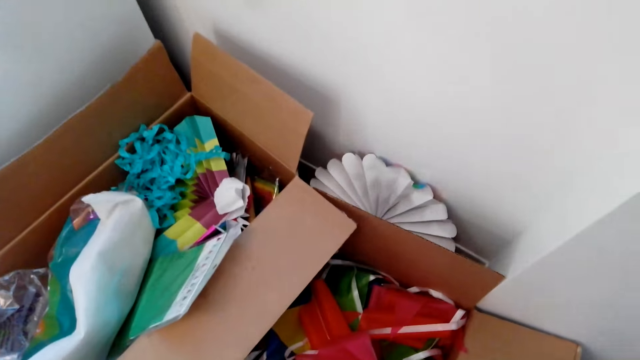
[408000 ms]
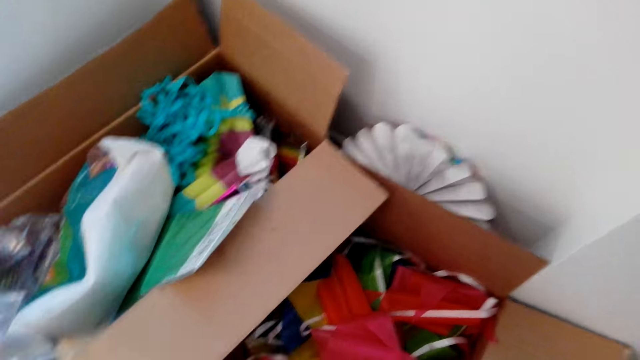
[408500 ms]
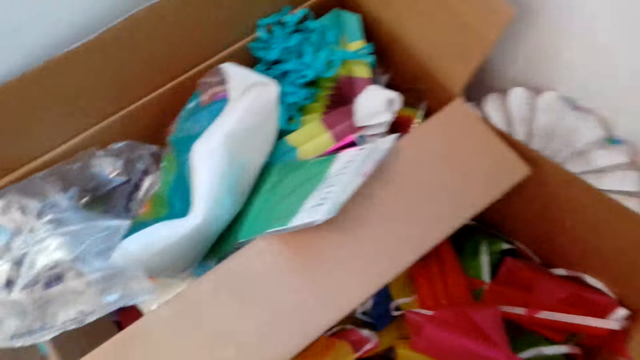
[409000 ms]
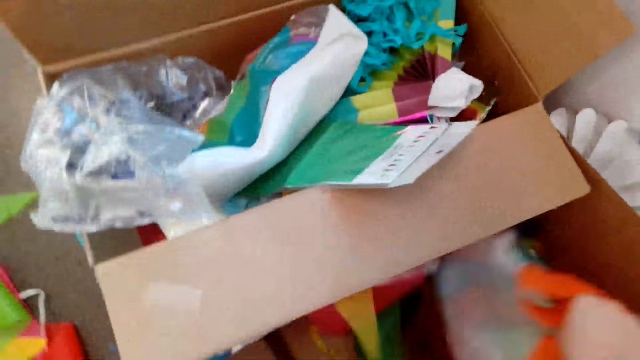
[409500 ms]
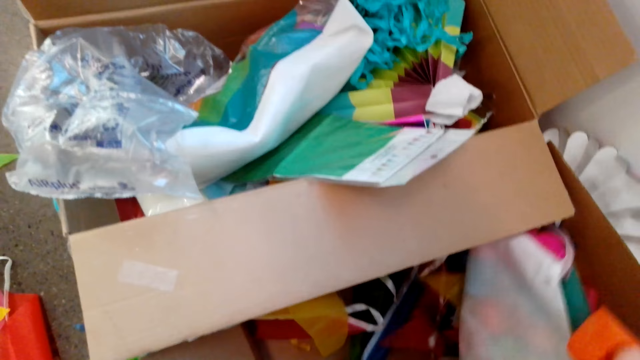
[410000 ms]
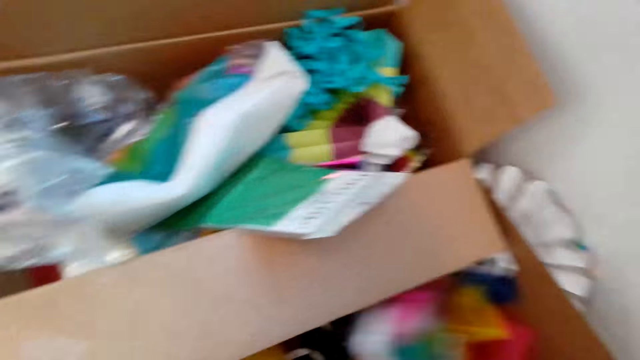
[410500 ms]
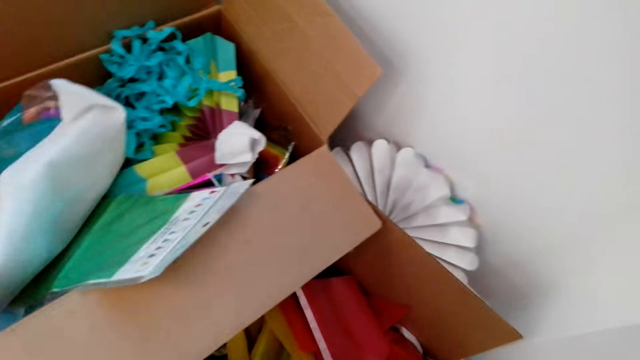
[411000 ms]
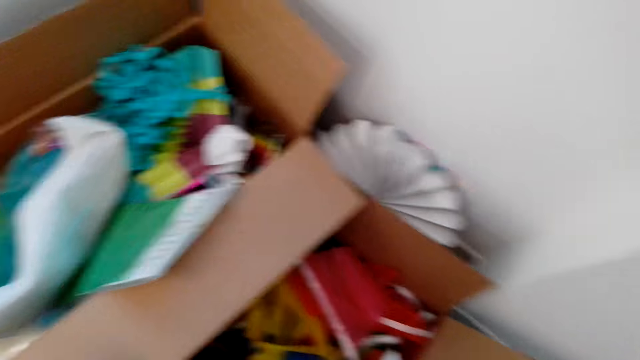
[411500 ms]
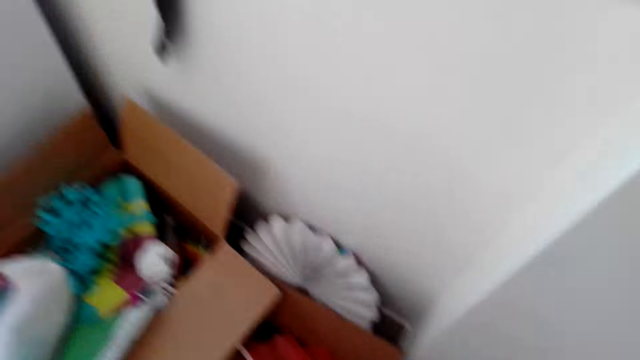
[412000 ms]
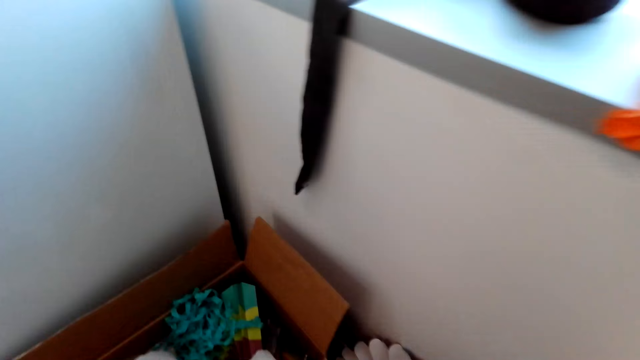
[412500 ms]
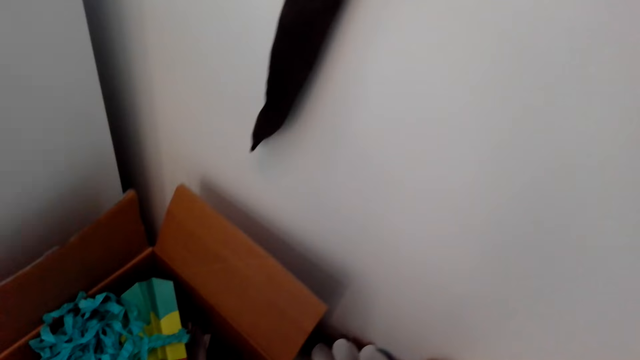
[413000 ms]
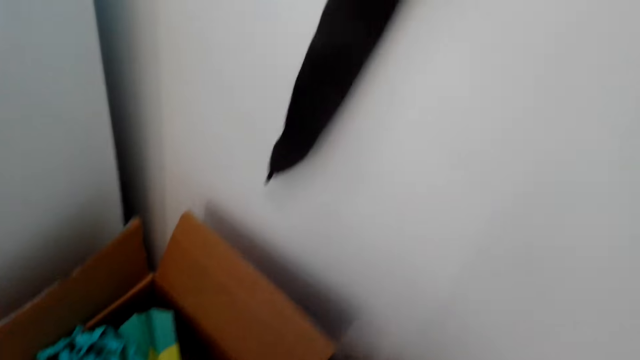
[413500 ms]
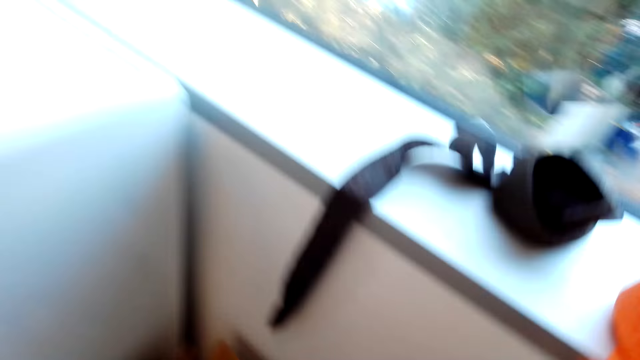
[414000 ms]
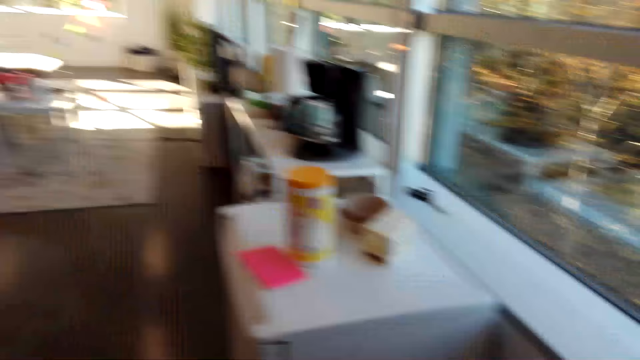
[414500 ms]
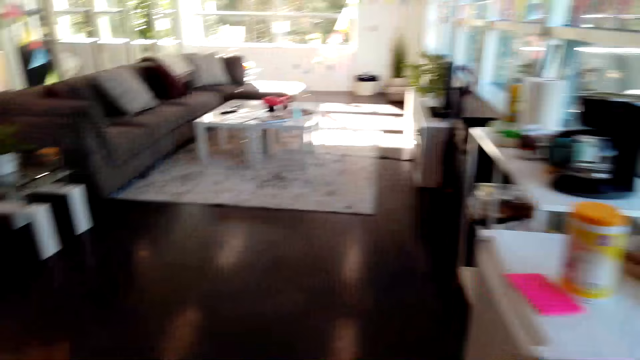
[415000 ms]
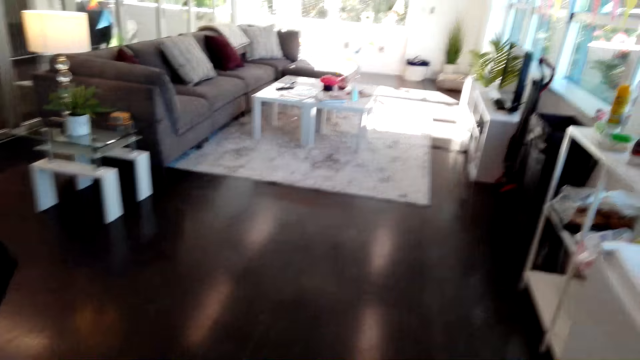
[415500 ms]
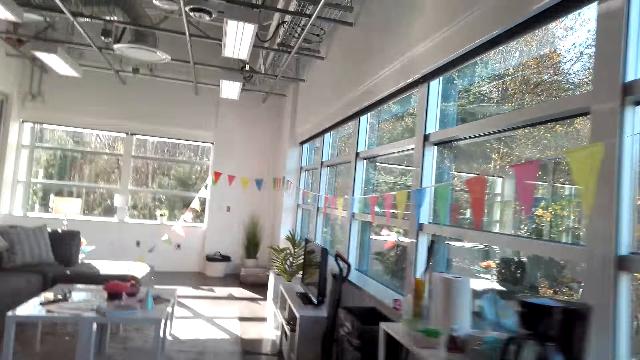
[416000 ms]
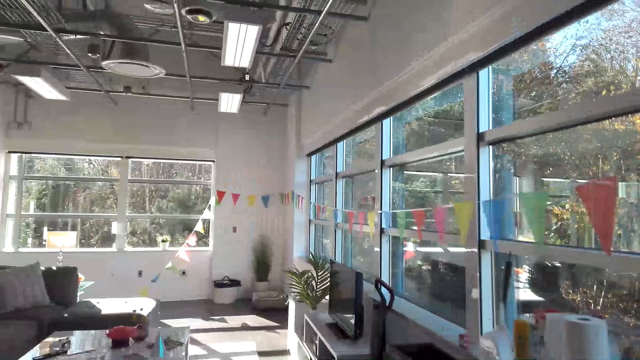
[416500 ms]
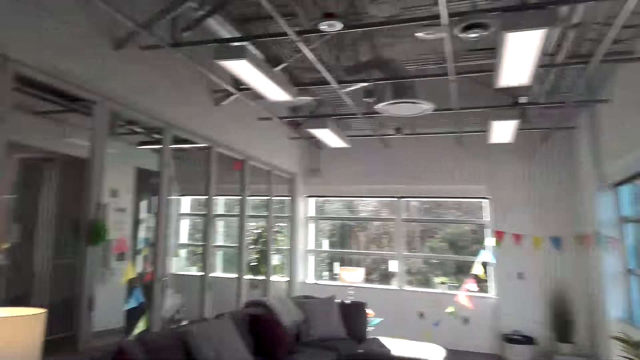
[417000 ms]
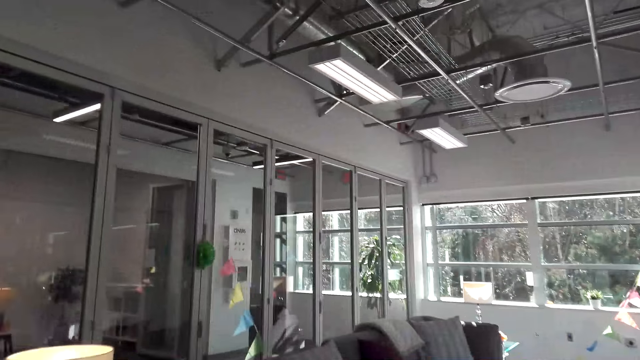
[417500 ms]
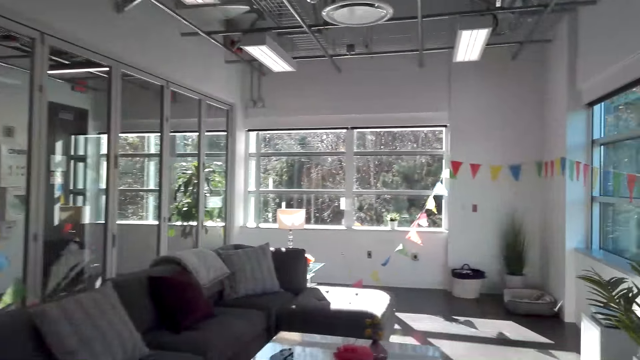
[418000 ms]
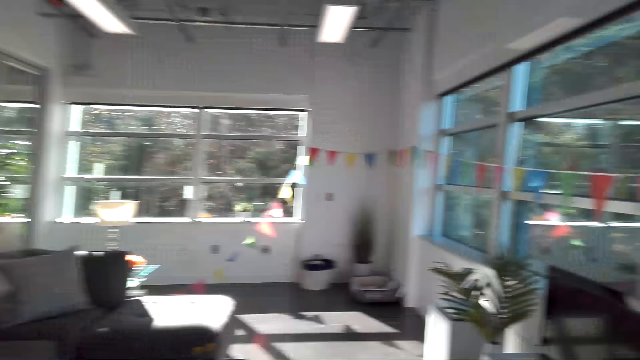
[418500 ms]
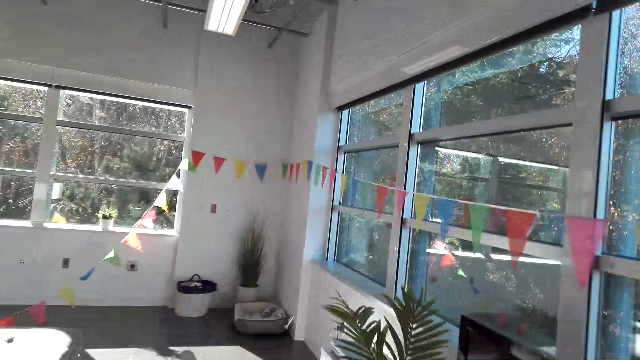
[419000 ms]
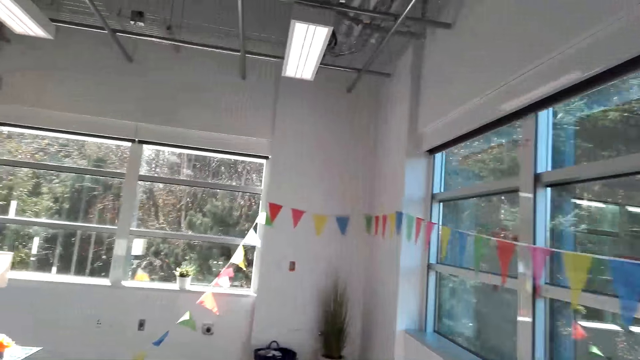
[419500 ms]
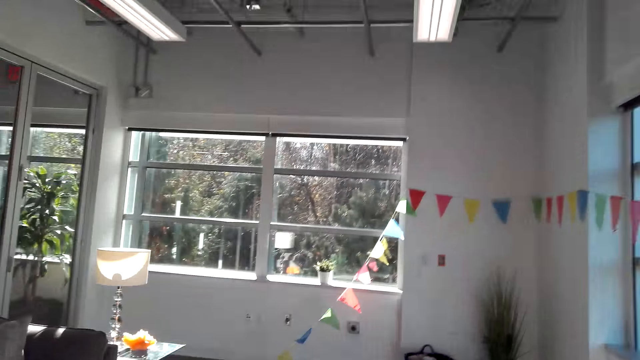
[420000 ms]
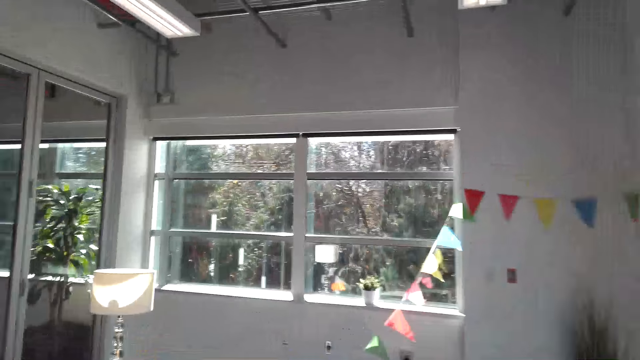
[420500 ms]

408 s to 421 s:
The camera wearer looks around. They search in the box on the floor. They pick up something. They look around. They walk in the house.

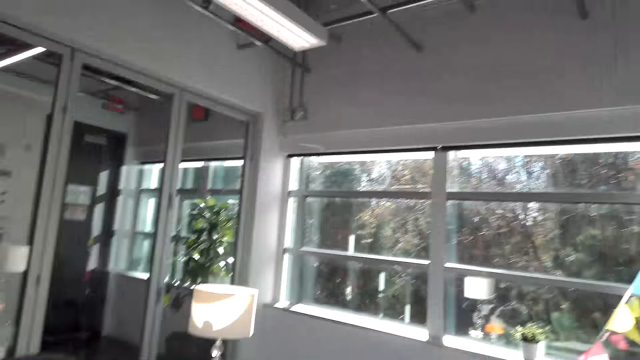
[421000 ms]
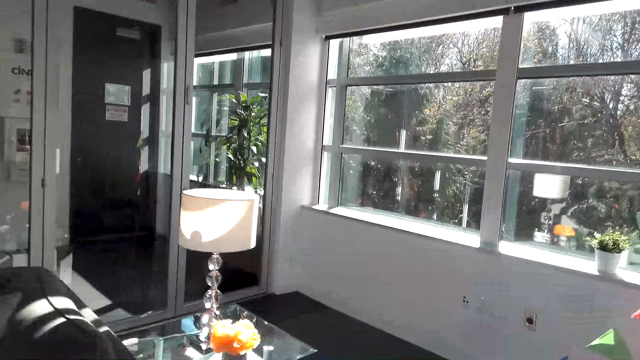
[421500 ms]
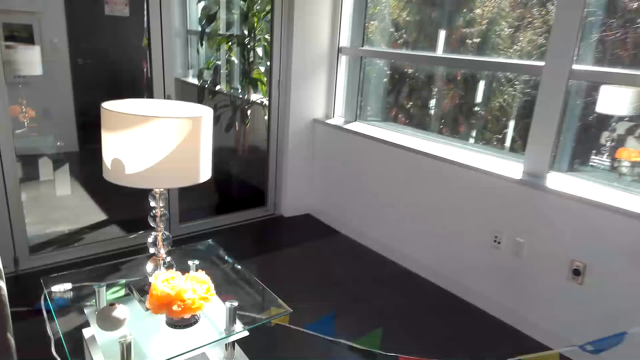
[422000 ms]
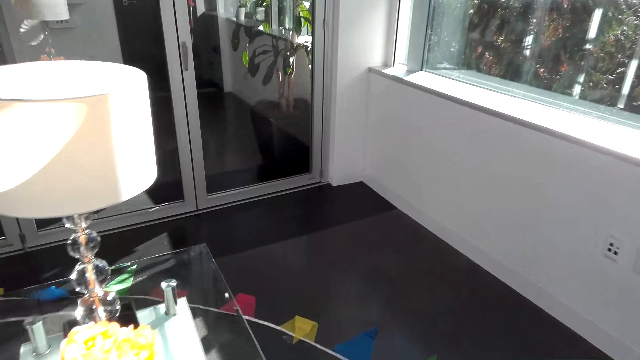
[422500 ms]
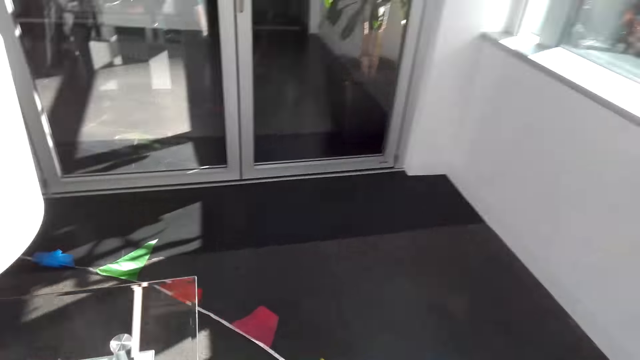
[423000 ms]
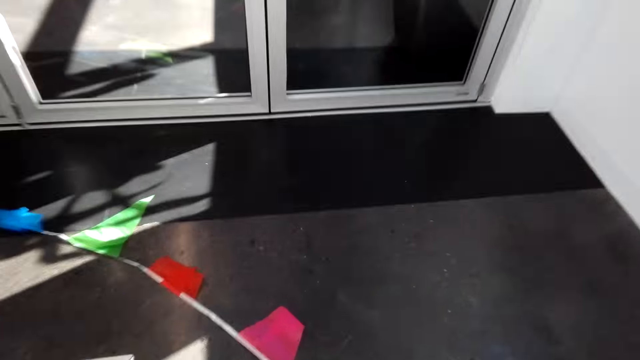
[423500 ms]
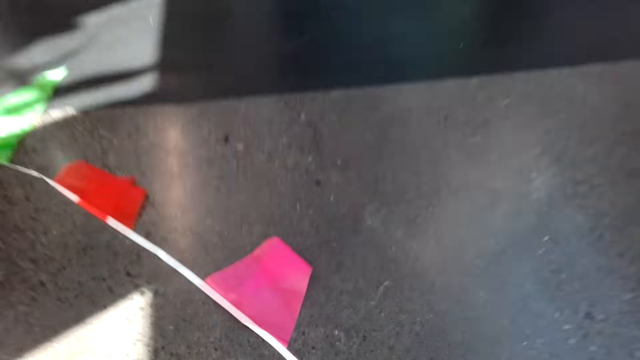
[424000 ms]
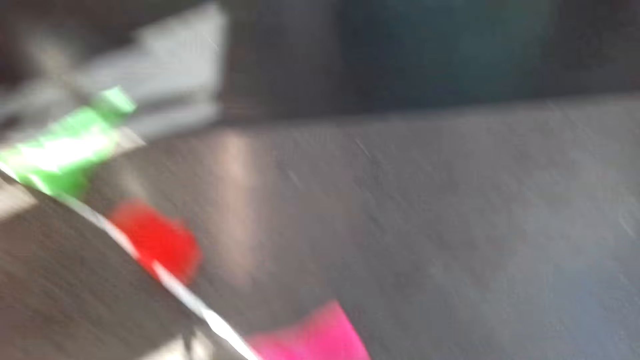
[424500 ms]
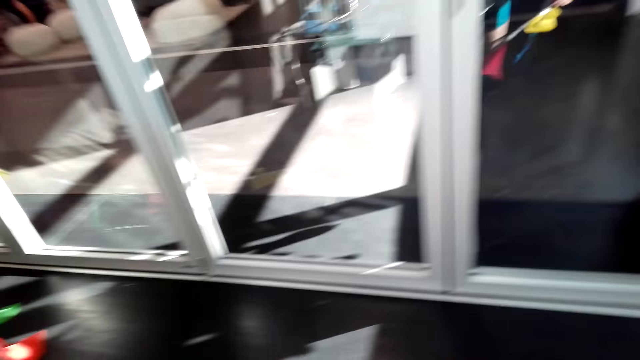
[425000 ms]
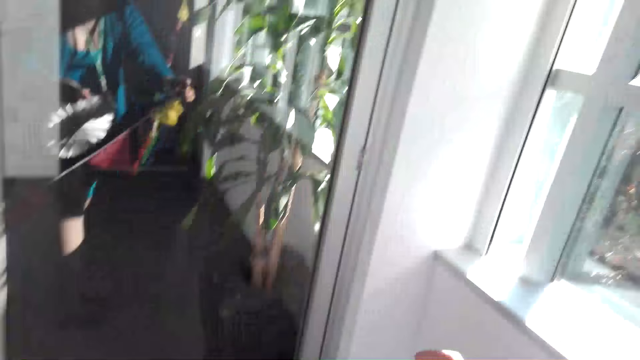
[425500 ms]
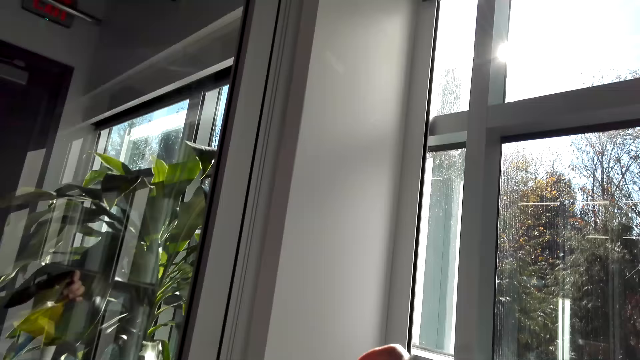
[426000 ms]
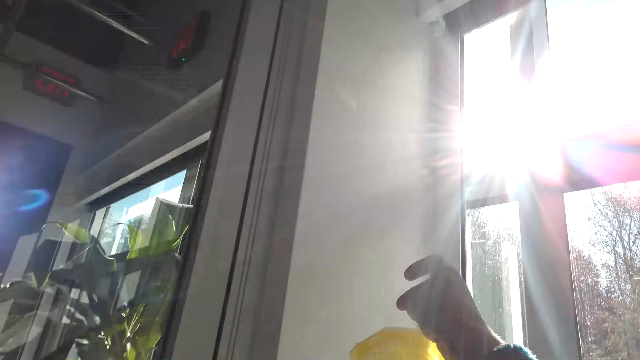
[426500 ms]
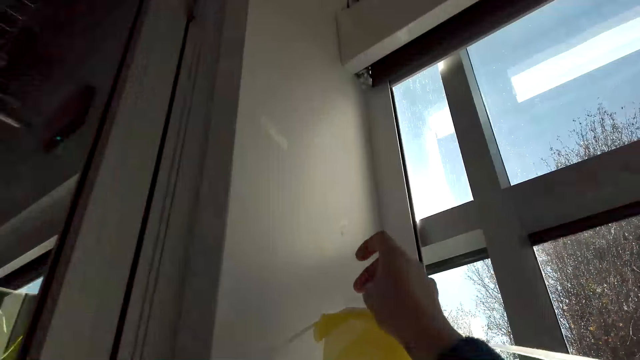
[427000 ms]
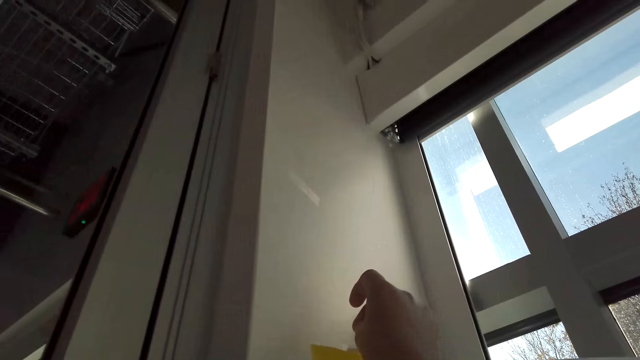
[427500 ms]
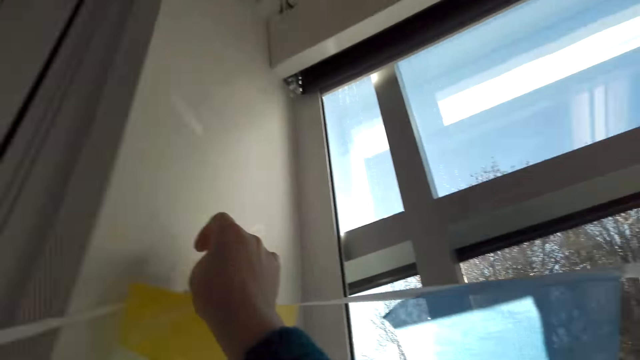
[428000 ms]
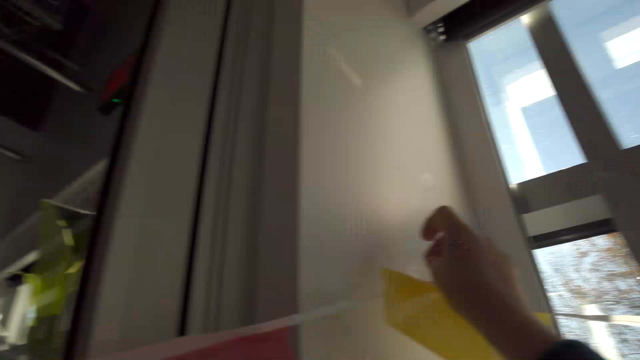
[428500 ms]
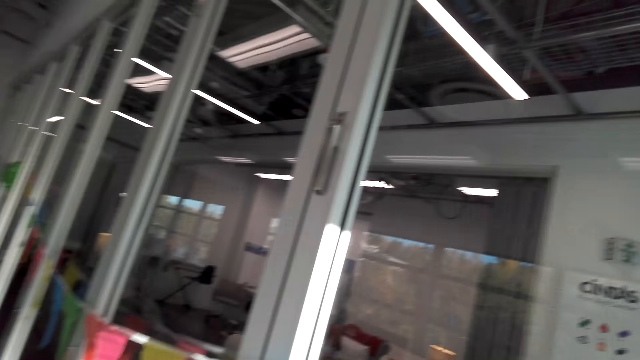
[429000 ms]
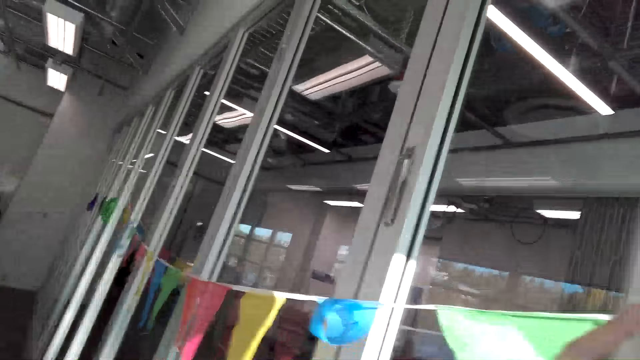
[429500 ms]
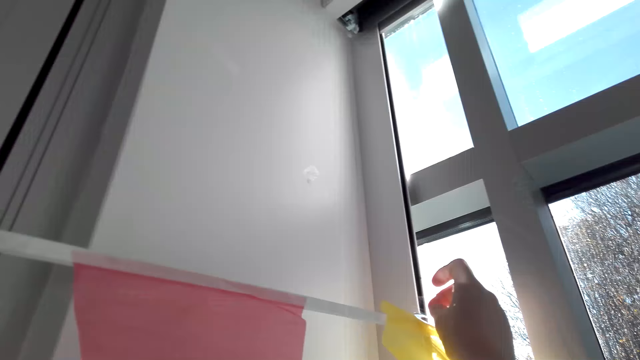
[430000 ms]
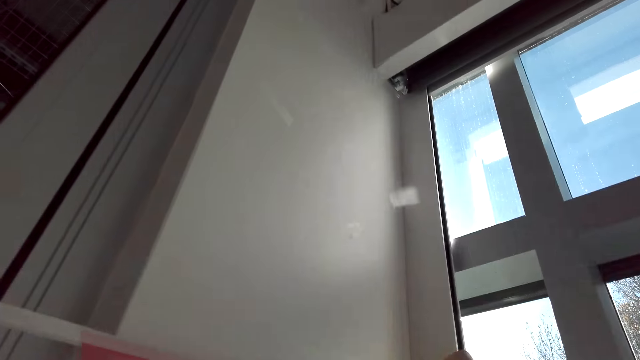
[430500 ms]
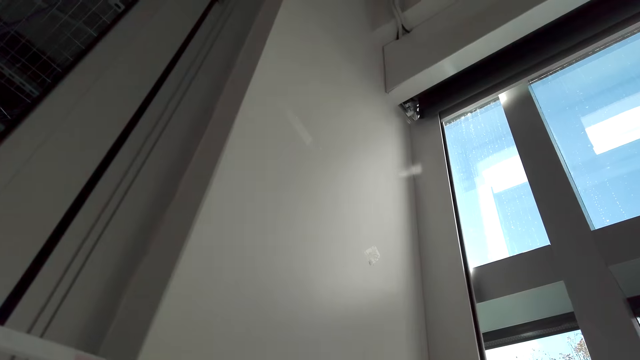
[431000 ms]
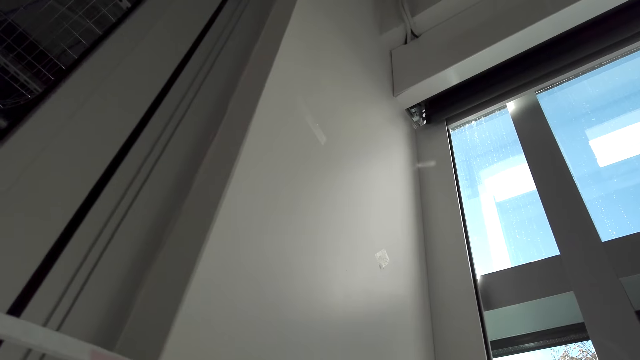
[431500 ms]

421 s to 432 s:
The camera wearer picks up the decoration. They stick a sticker on the decoration on the wall. They make the decoration. They look around. They make the decoration.
